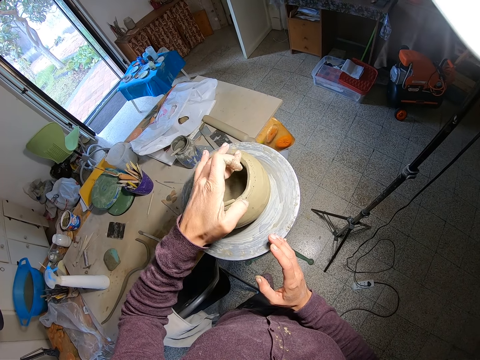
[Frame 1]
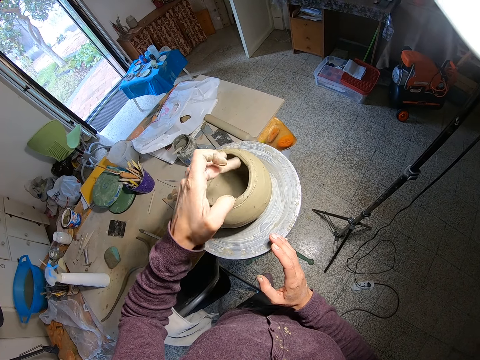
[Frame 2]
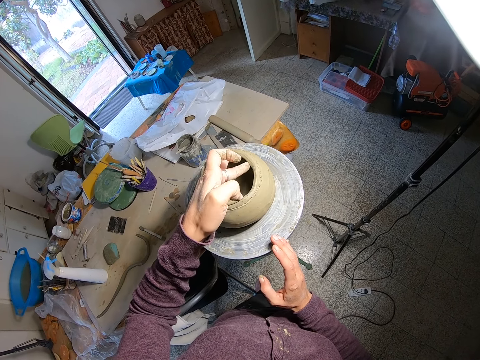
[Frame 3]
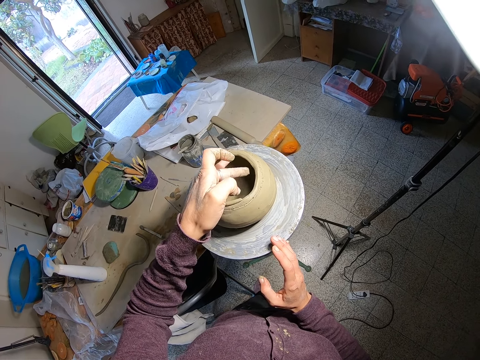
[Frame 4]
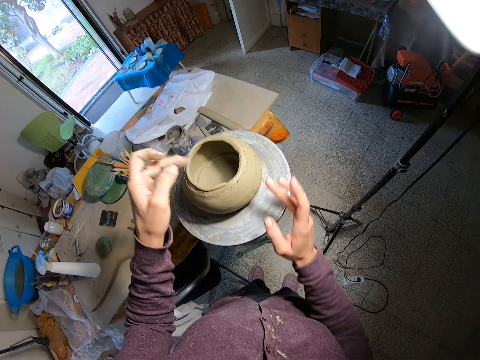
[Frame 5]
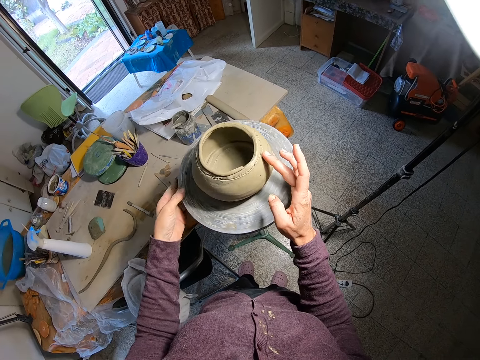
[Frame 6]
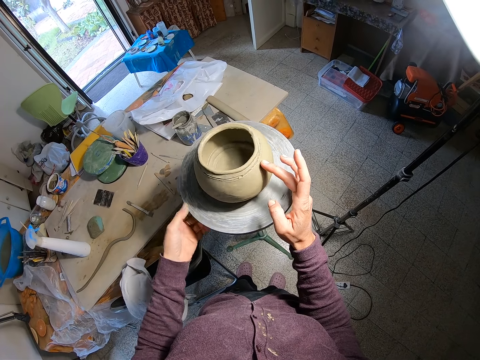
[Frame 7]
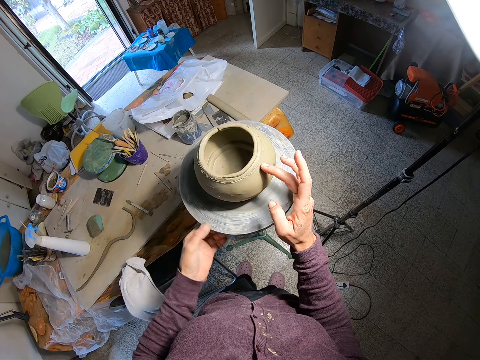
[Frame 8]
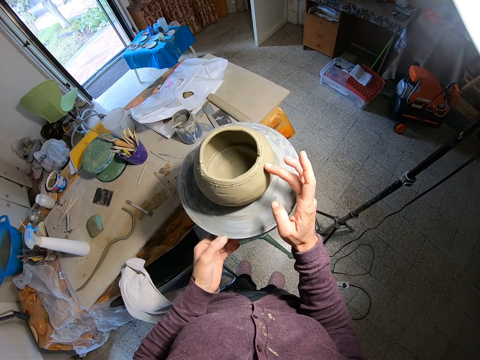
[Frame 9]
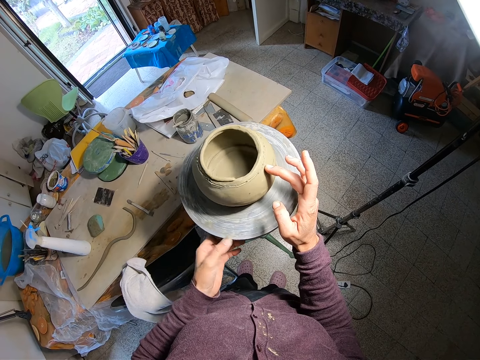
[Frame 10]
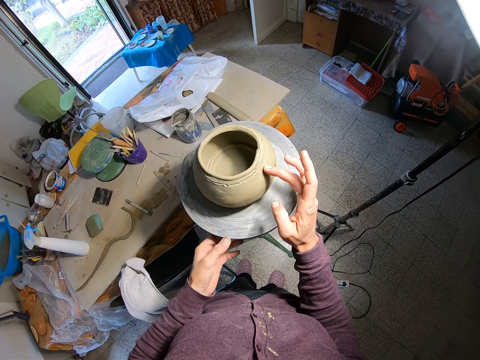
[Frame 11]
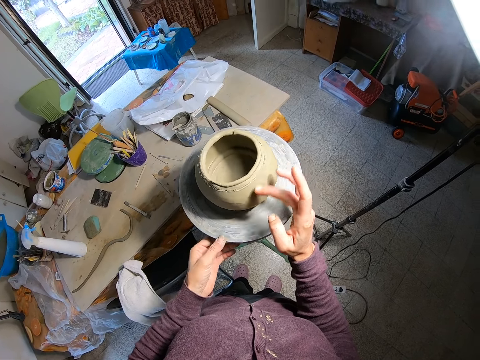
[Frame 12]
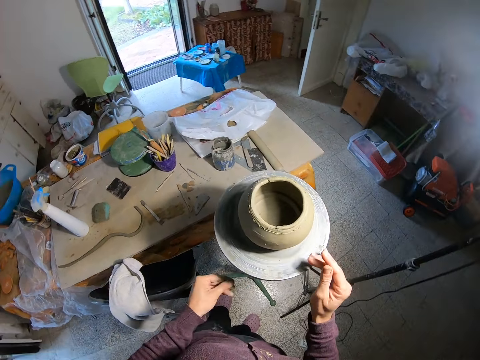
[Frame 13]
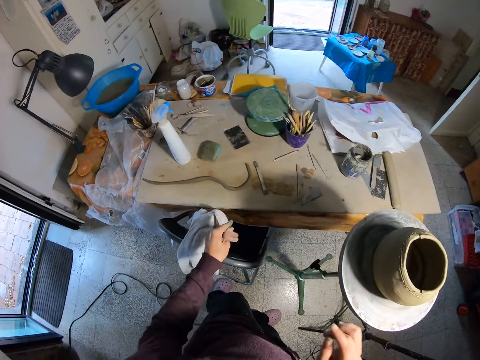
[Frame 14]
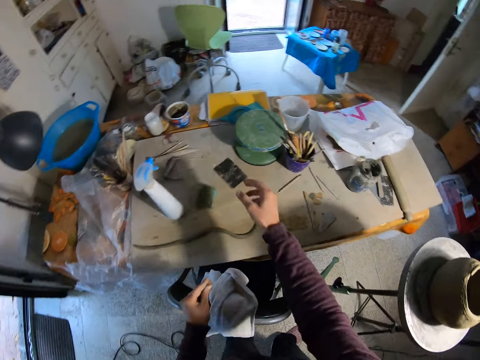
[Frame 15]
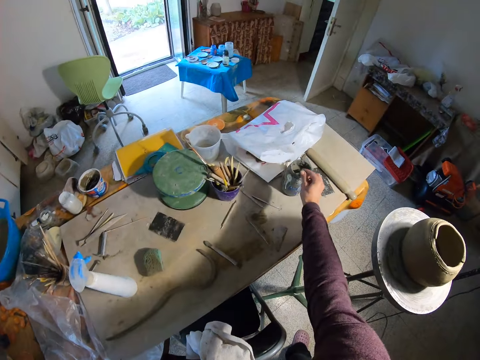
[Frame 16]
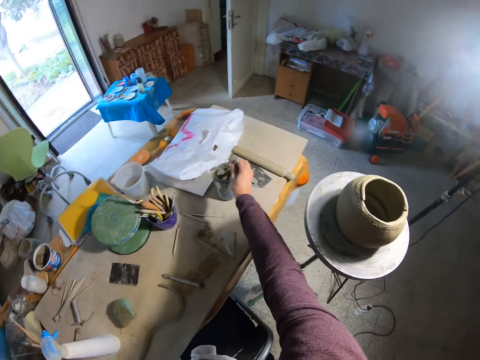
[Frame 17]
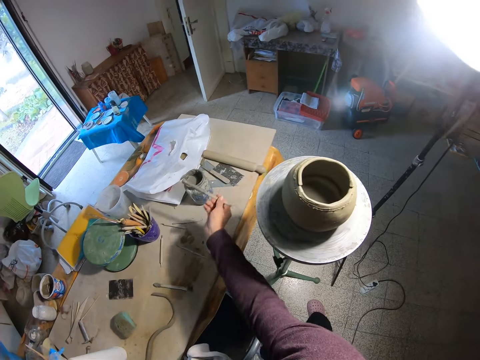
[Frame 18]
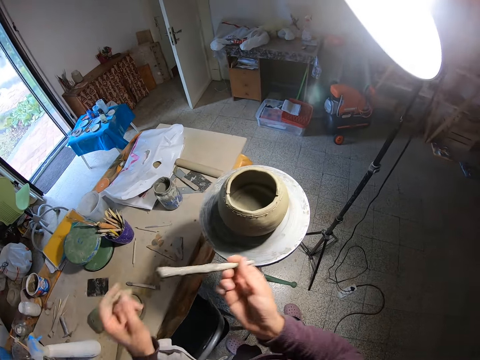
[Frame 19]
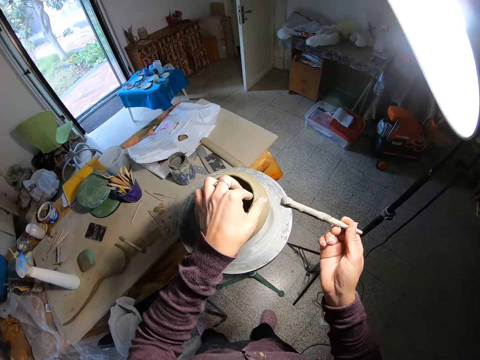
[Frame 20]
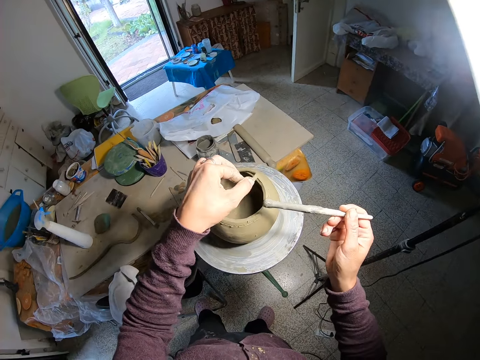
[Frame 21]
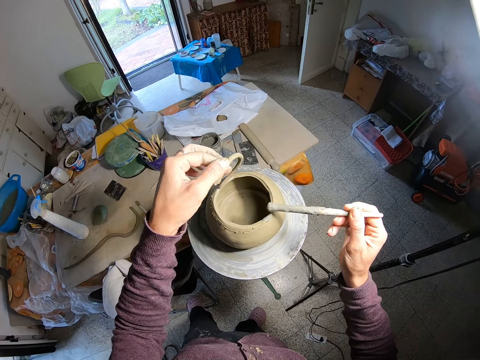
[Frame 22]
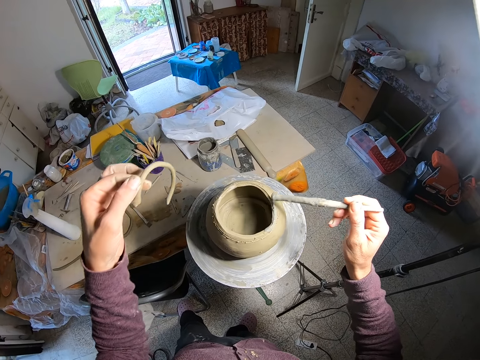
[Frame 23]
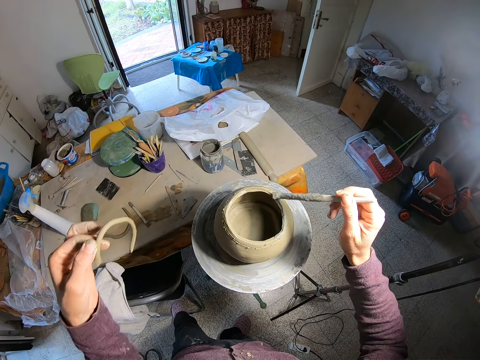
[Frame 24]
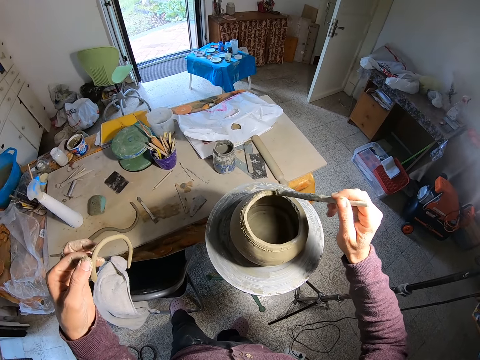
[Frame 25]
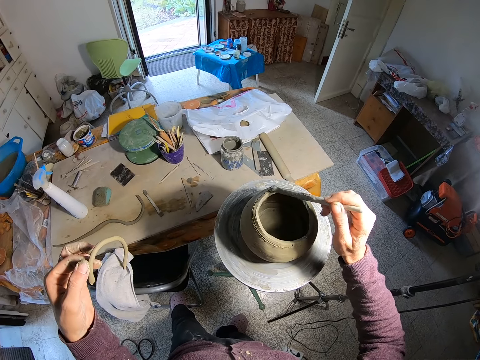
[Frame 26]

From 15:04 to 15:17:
The camera wearer rolls the throwing wheel with her left hand. She blends the wet clay pot with her right hand. She stares at the table. She picks a wet brush from a container on the table with her right hand. She raises the clay coil from the wet clay pot with her left hand. She molds the pot. She dabs the wet brush in her right hand on the wet clay pot. She removes the clay coil in her left hand from the wet clay pot.

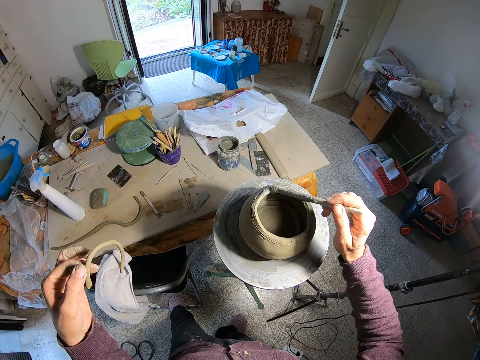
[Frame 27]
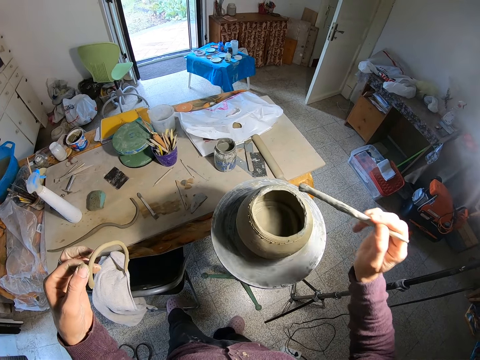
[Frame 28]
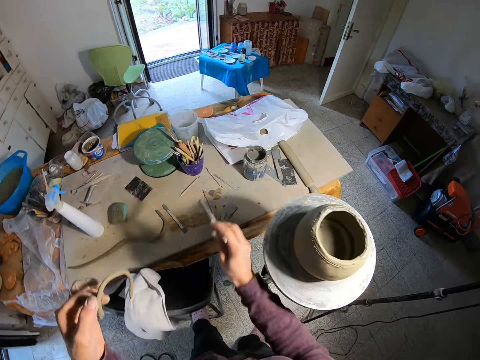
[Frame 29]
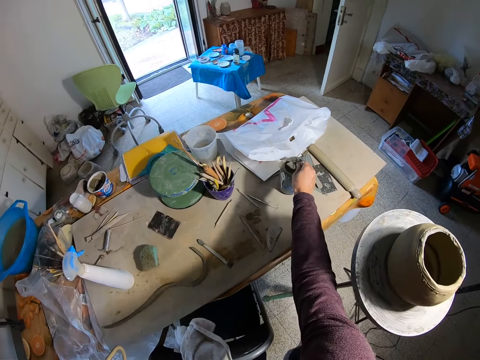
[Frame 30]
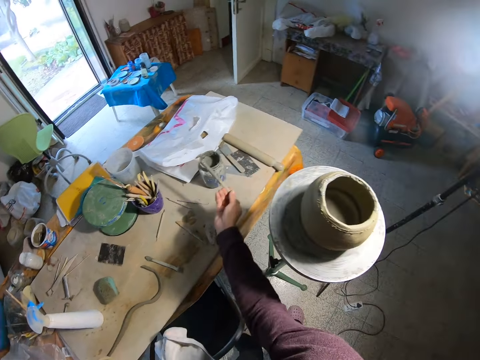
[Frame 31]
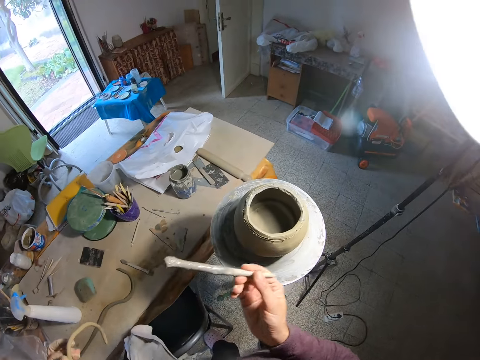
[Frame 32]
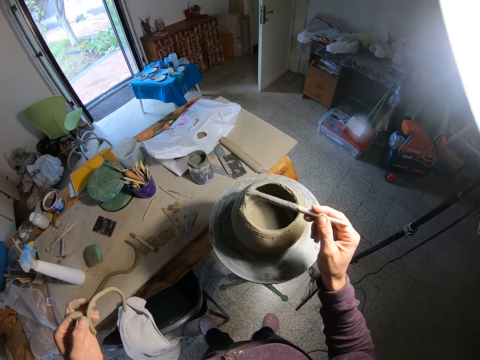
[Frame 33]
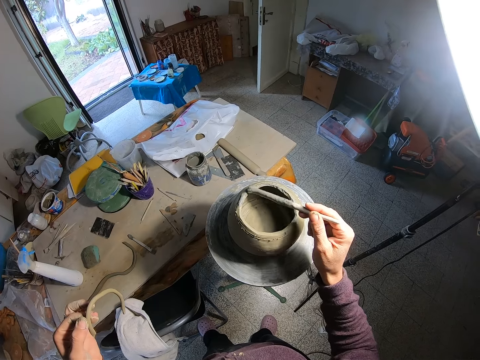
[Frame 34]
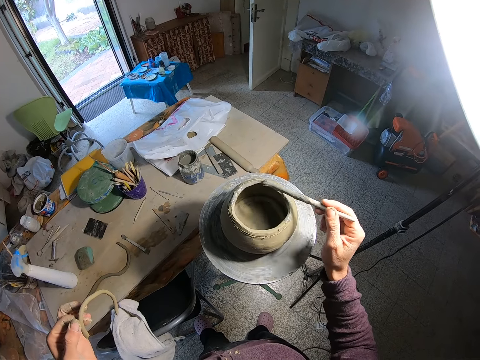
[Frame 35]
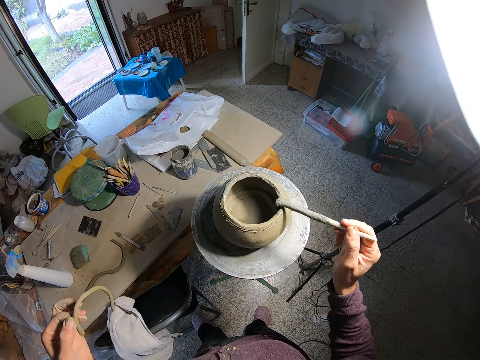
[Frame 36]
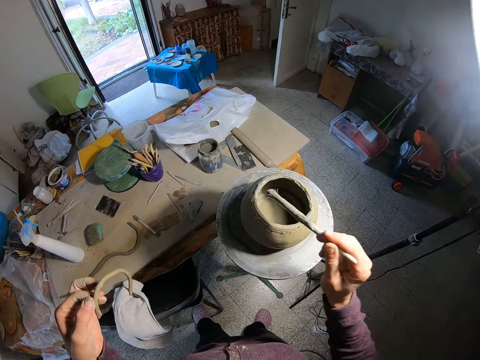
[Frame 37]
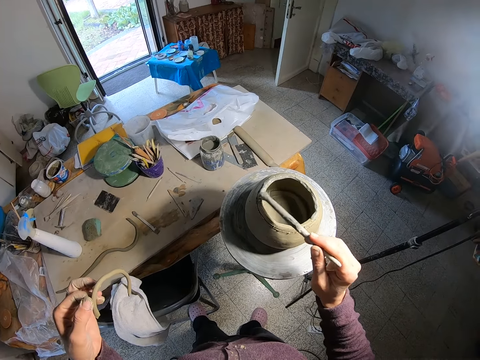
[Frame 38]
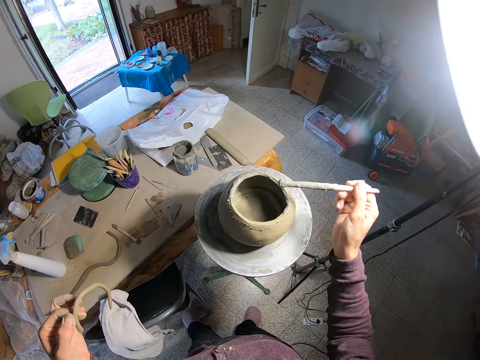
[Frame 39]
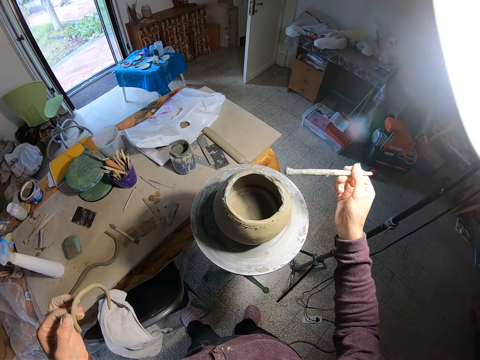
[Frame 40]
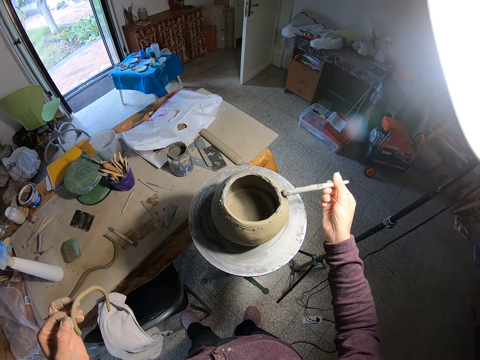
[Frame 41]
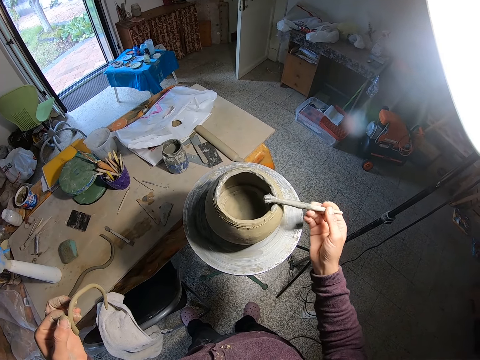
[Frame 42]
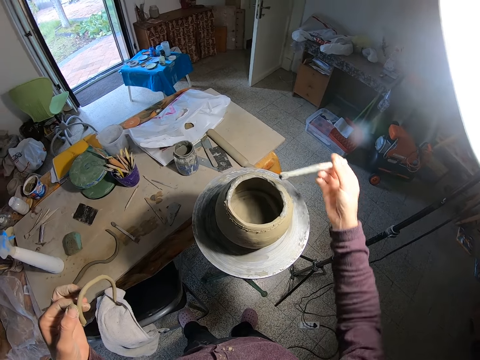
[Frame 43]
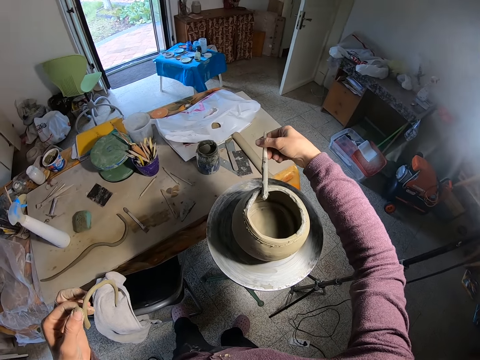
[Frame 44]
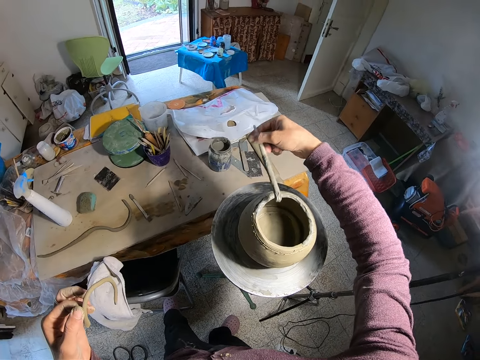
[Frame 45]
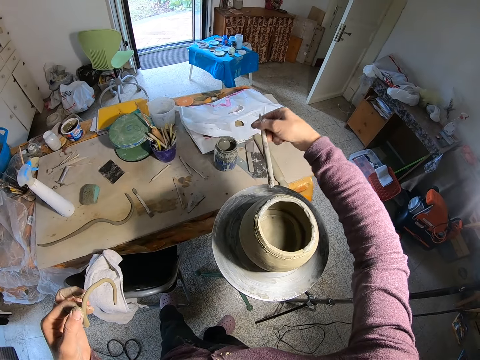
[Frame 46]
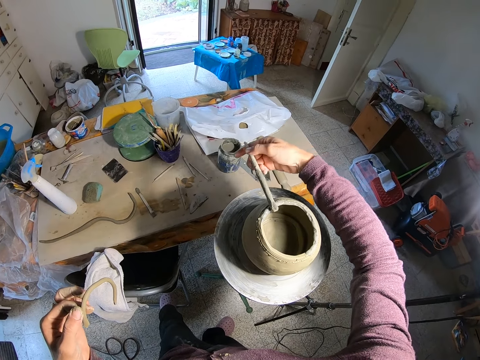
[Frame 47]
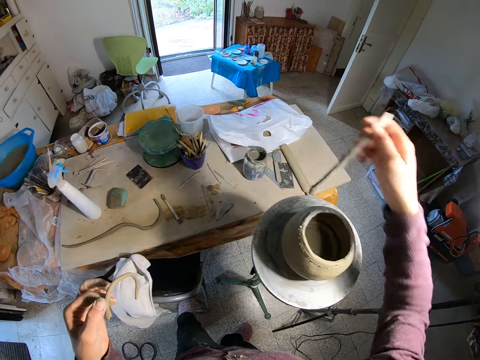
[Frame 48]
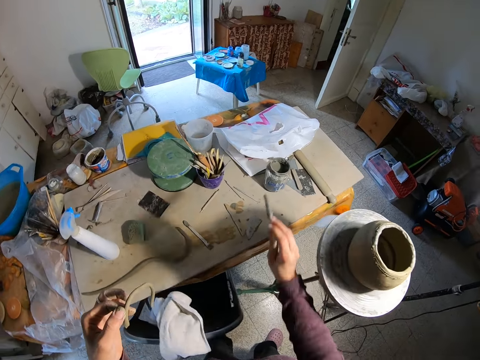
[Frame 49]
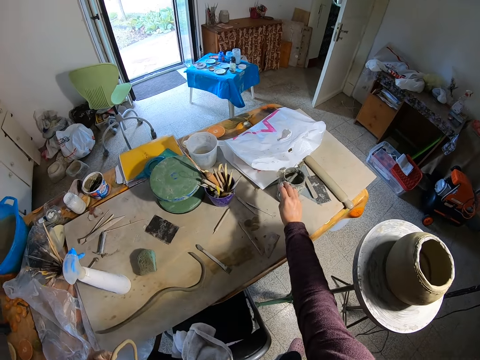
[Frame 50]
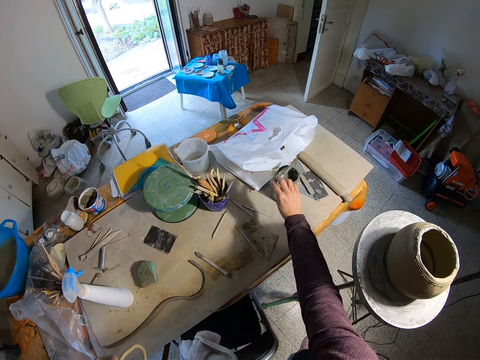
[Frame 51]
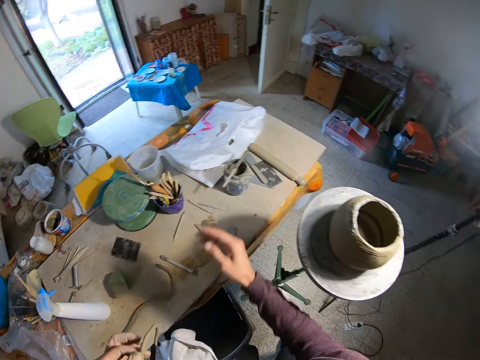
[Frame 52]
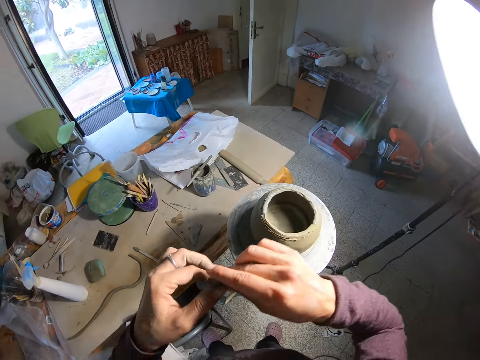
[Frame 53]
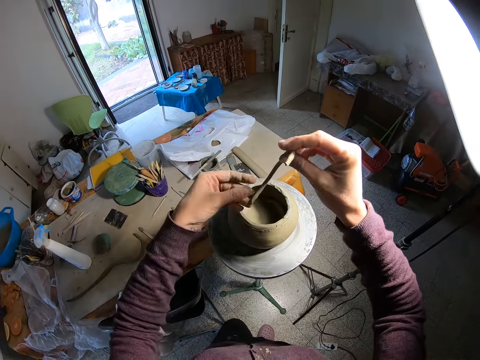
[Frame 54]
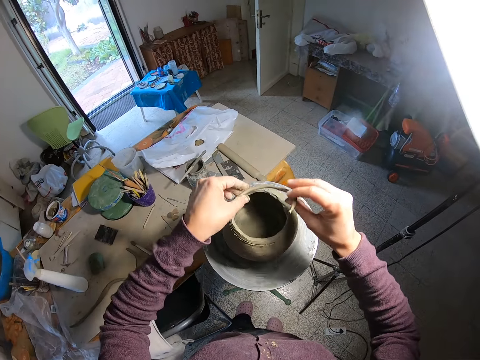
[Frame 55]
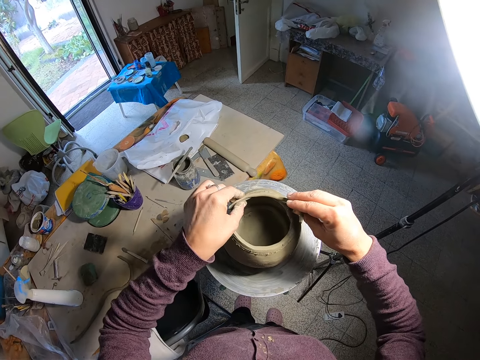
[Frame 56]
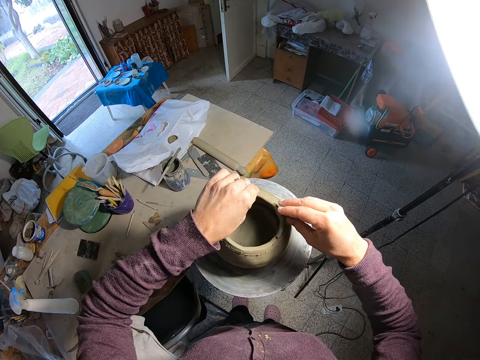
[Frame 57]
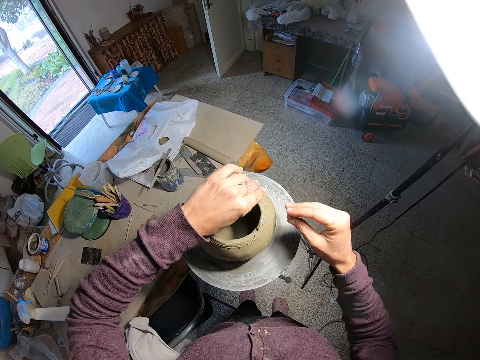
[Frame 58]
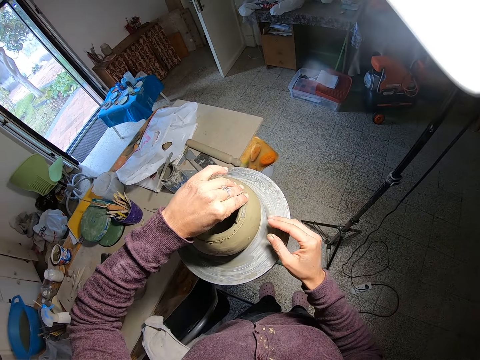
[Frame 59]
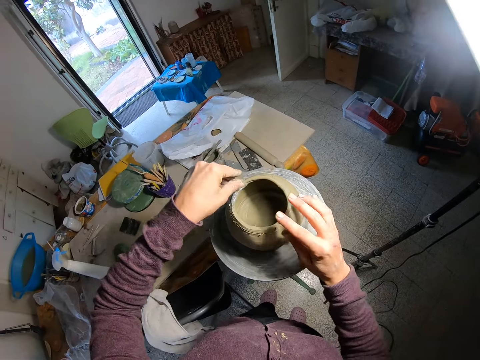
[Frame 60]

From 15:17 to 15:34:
The camera wearer dips the wet brush in her right hand in the container on the table. She dabs the wet brush in her right hand on the wet clay pot. She places the brush in her right hand on the container on the table. She passes the clay coil from her left hand to her right hand. She holds the clay in place. She places the clay coil on the wet clay pot with both hands. She molds the pot. She blends the clay coil to the clay pot with both hands. She blends the clay coil to the clay pot with her left hand.
